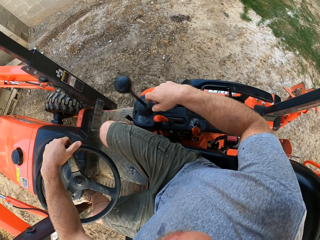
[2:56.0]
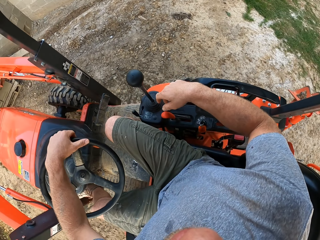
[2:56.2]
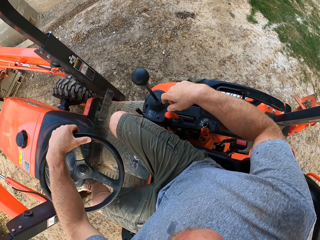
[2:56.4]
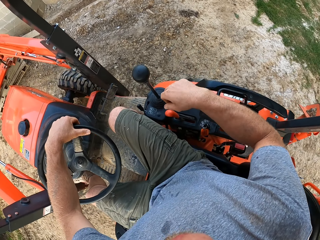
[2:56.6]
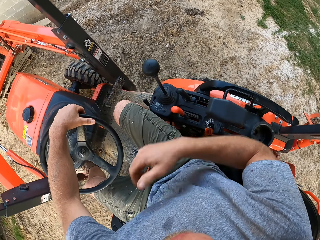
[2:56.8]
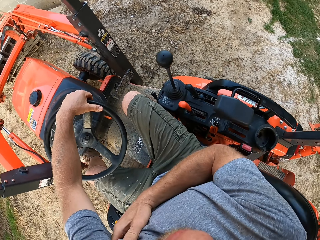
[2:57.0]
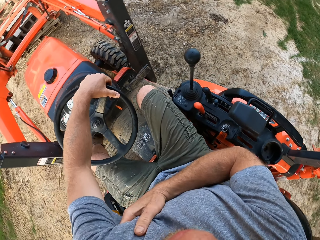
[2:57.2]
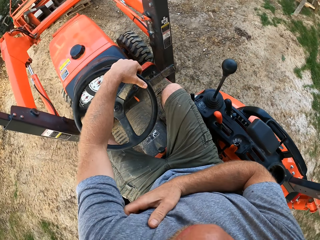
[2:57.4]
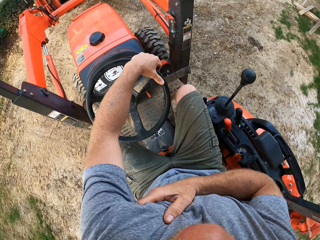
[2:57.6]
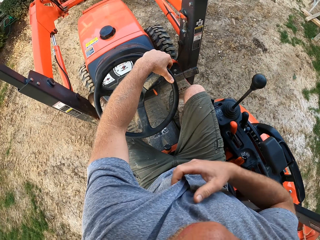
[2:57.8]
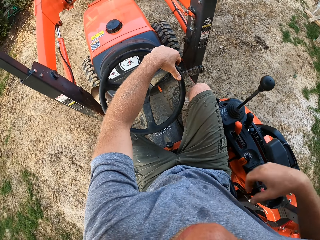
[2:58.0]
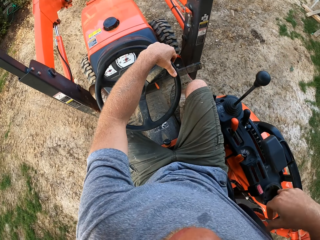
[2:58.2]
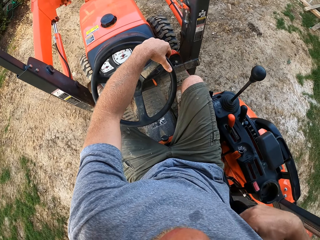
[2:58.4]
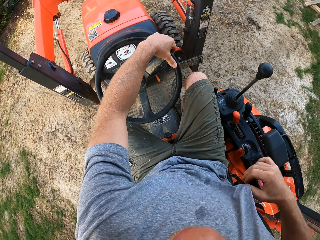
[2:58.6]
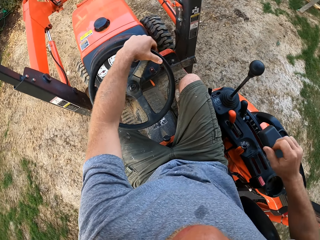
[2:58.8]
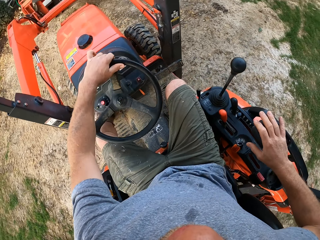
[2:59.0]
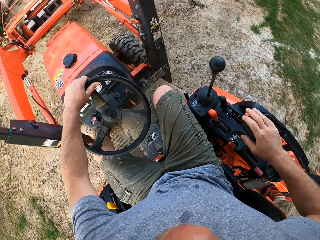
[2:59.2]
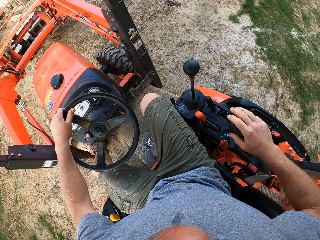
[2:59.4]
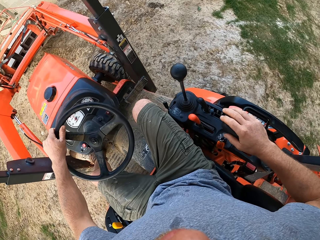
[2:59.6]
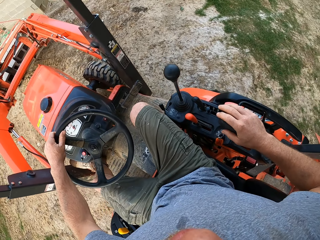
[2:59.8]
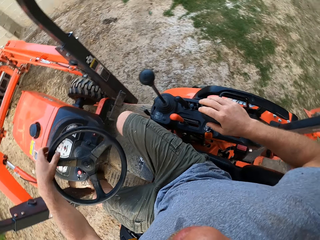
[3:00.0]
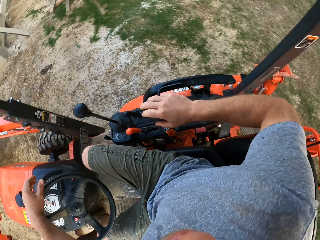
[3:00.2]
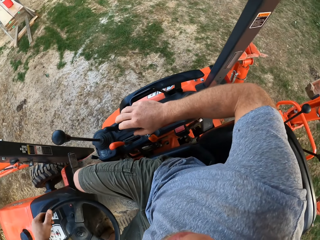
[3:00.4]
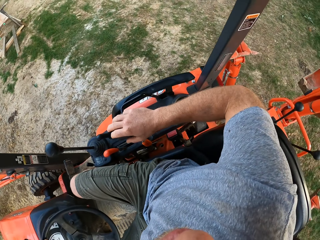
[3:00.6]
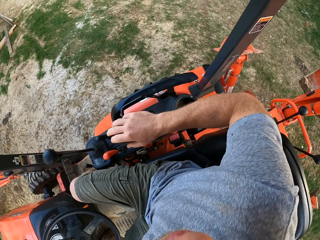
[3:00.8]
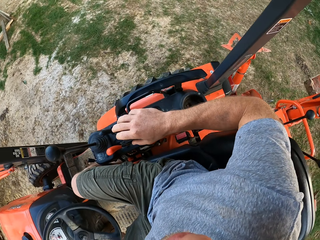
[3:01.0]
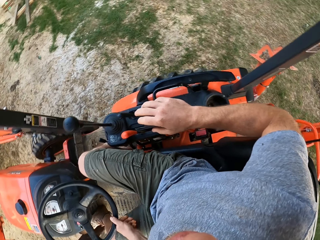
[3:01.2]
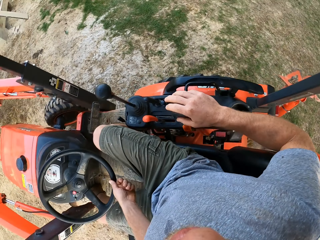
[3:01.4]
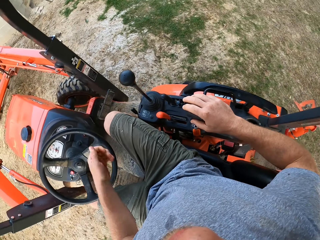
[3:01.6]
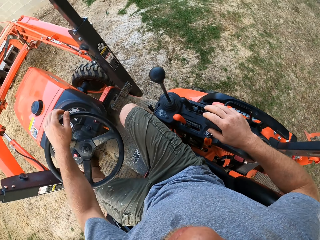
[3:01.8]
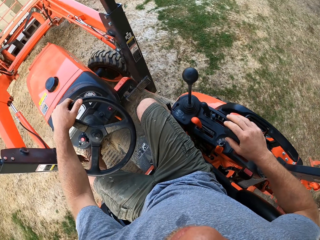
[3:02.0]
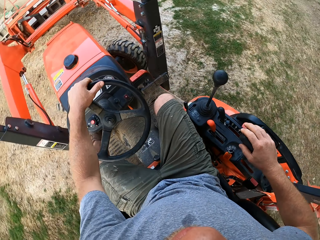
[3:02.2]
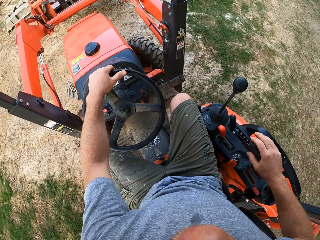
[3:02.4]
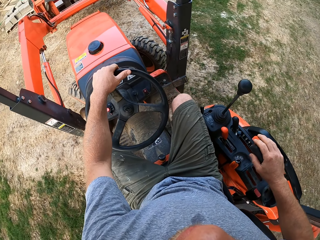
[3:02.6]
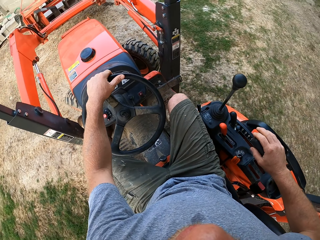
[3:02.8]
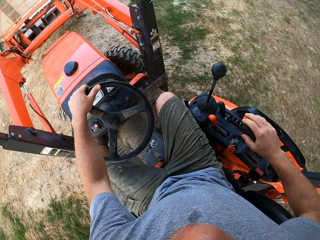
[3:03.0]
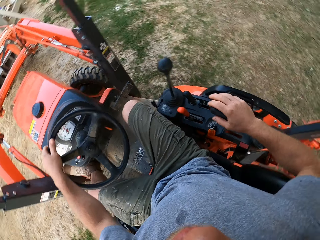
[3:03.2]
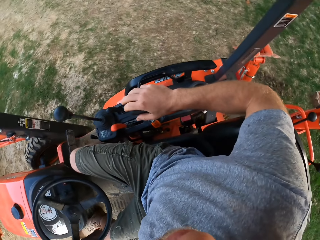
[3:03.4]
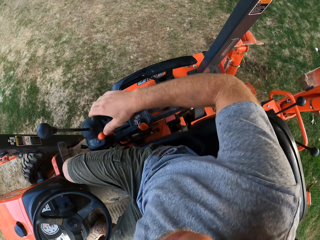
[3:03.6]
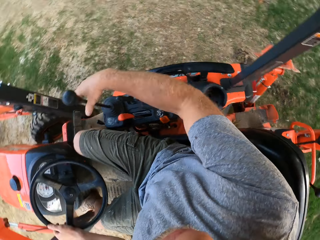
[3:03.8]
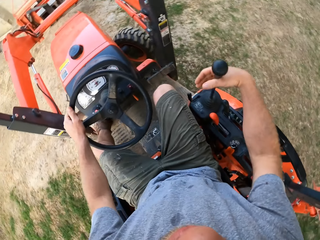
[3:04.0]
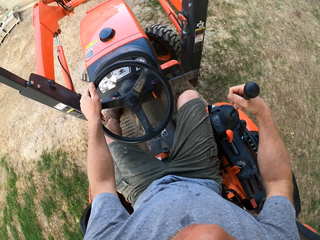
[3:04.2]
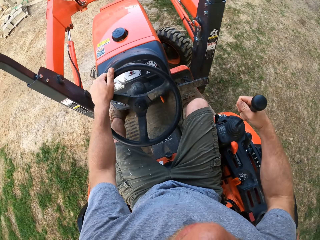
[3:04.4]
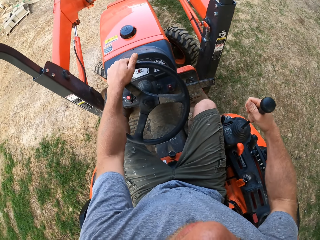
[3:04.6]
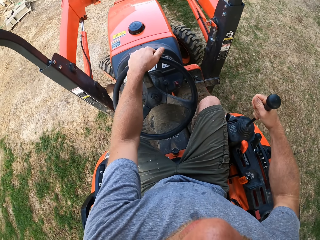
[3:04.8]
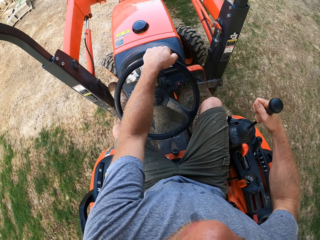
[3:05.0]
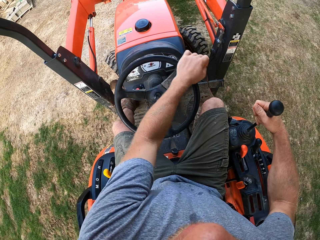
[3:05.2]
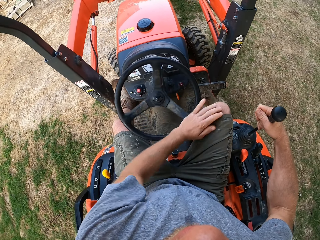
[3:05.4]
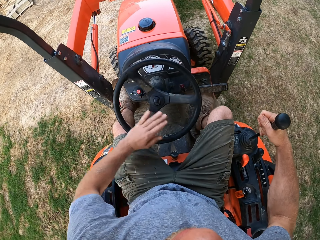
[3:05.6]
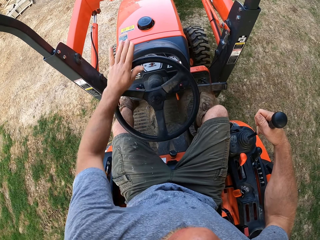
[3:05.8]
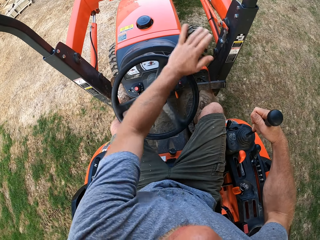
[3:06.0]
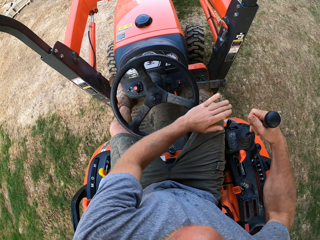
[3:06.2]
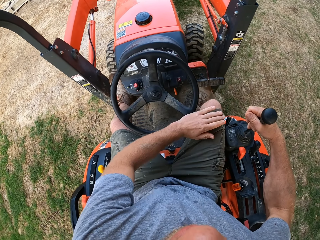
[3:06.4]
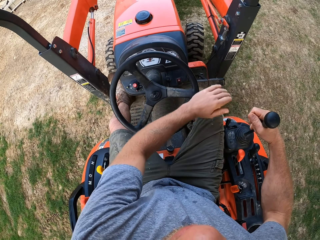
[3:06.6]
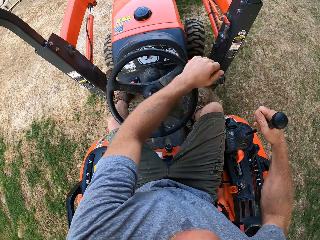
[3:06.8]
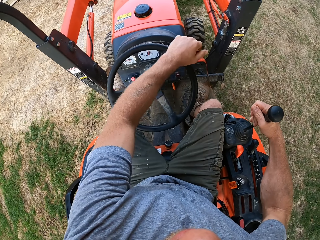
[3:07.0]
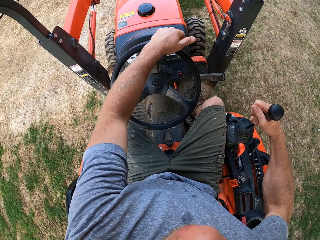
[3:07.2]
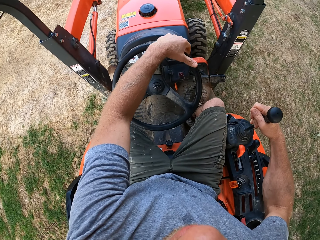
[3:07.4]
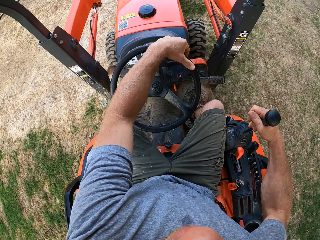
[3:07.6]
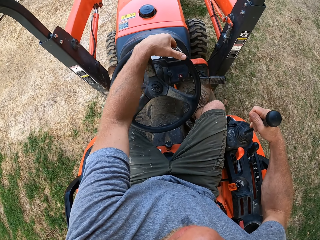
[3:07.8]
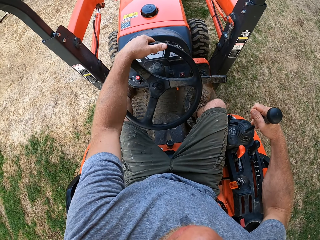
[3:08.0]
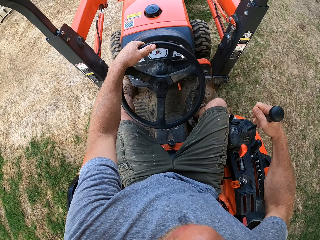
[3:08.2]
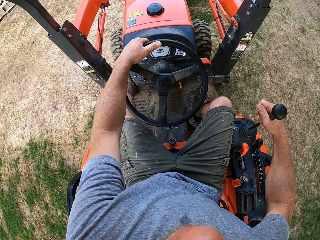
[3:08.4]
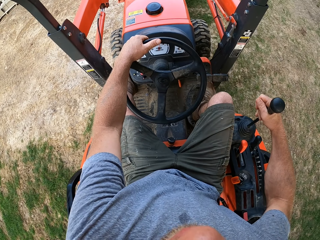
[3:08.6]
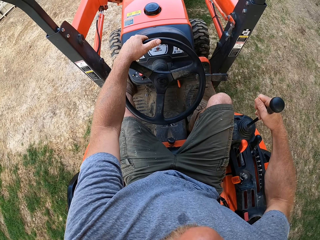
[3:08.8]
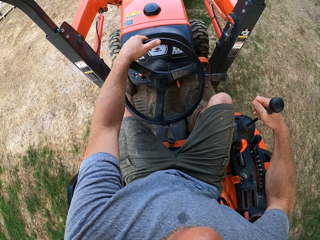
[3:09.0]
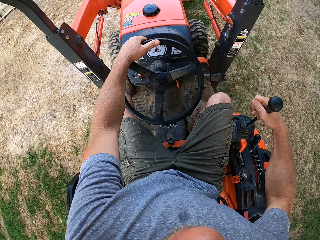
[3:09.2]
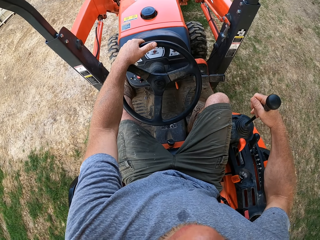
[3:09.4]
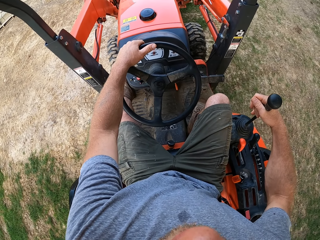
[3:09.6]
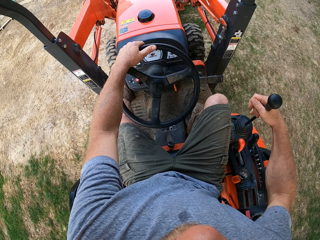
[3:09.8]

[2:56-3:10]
The camera wearer scratches his chest with his right hand. He places his right hand on the forklift. He holds the gear of the forklift with his right hand.

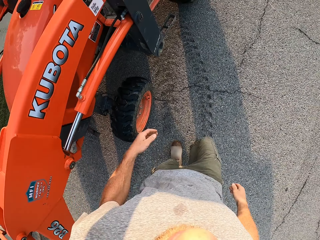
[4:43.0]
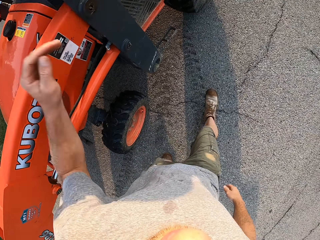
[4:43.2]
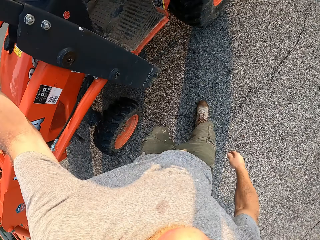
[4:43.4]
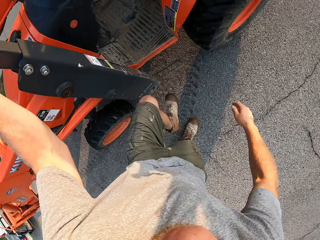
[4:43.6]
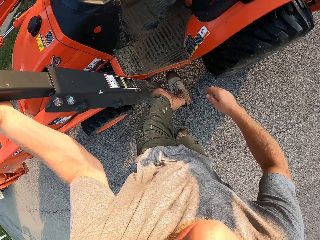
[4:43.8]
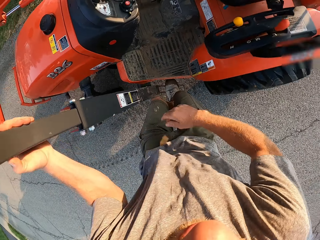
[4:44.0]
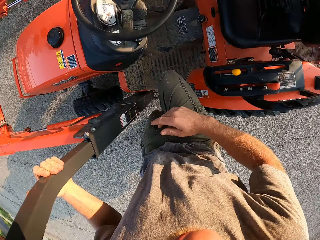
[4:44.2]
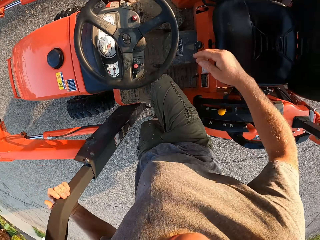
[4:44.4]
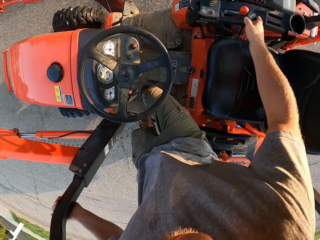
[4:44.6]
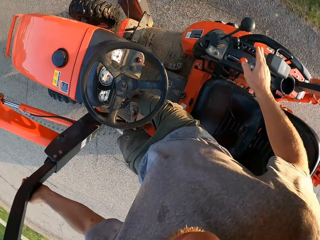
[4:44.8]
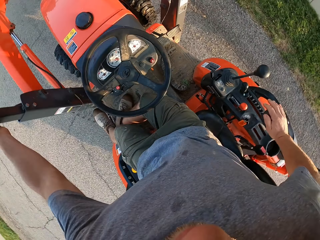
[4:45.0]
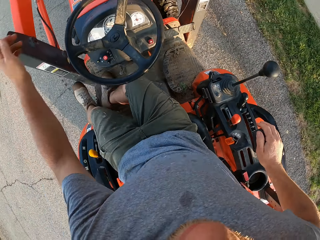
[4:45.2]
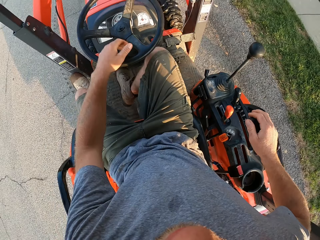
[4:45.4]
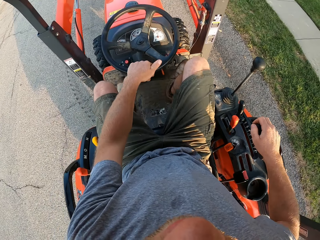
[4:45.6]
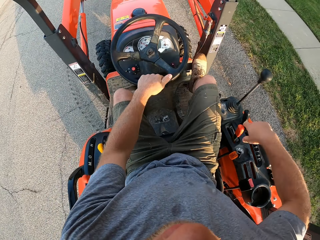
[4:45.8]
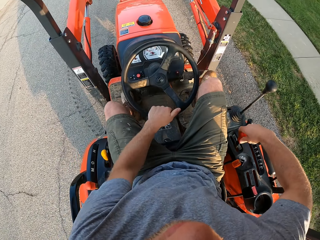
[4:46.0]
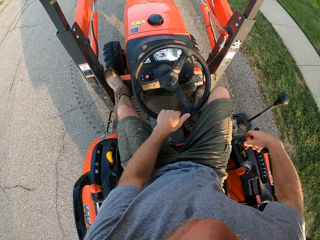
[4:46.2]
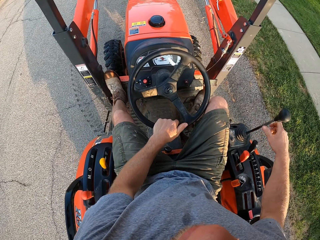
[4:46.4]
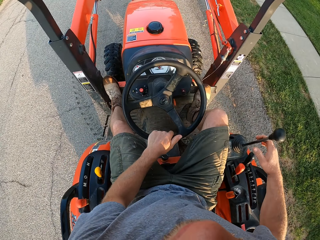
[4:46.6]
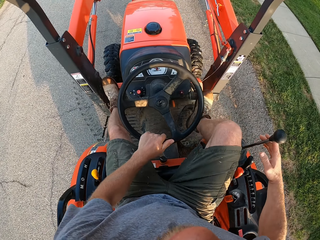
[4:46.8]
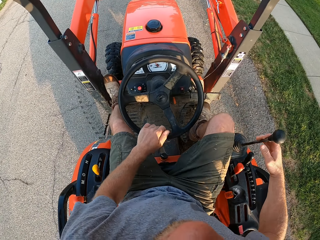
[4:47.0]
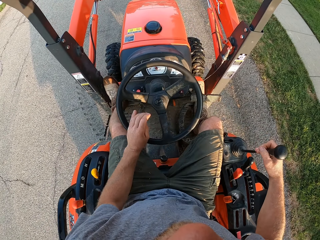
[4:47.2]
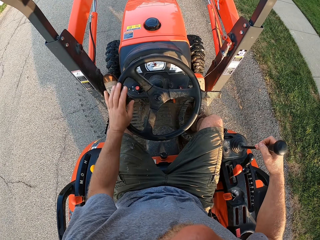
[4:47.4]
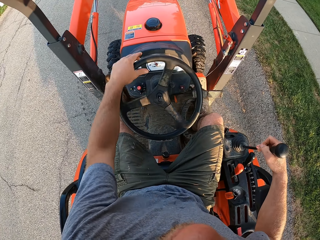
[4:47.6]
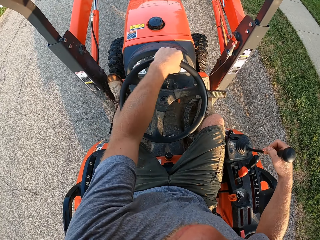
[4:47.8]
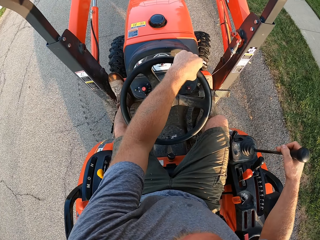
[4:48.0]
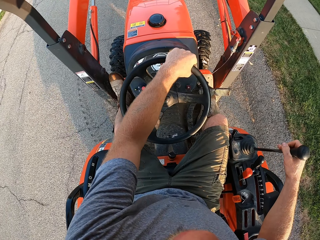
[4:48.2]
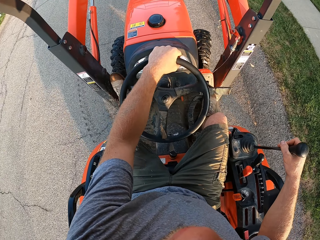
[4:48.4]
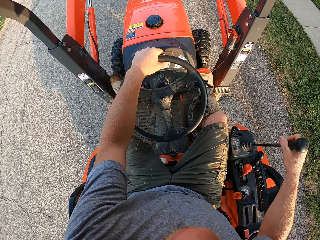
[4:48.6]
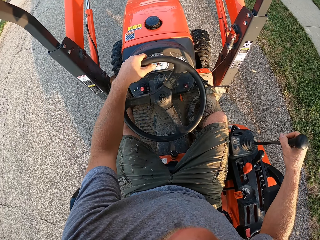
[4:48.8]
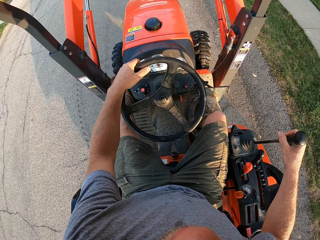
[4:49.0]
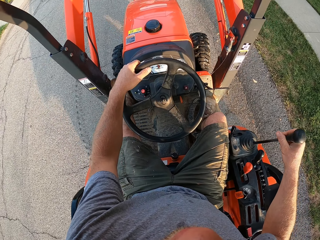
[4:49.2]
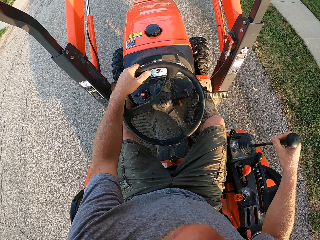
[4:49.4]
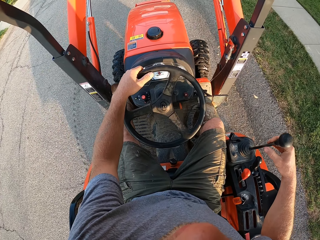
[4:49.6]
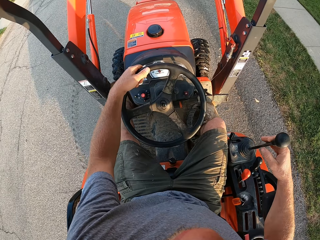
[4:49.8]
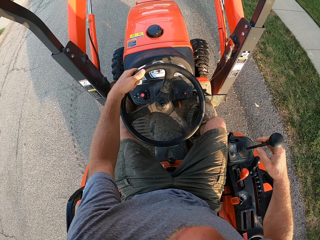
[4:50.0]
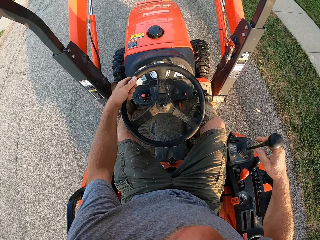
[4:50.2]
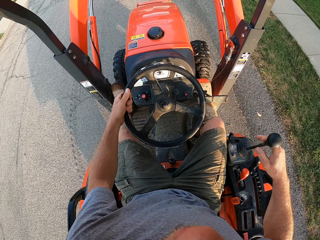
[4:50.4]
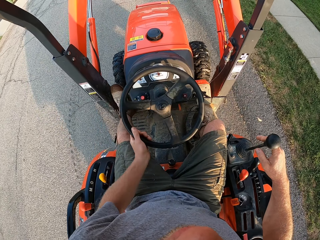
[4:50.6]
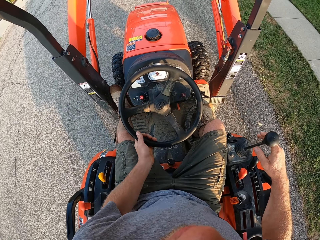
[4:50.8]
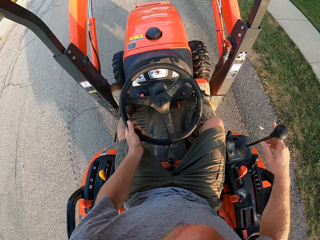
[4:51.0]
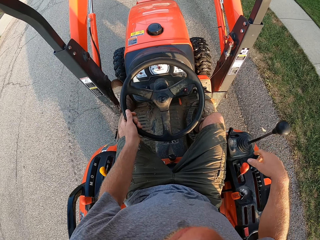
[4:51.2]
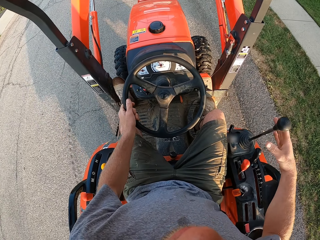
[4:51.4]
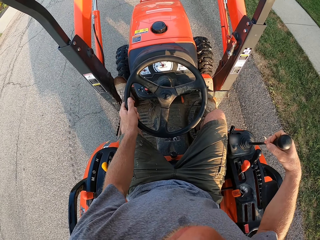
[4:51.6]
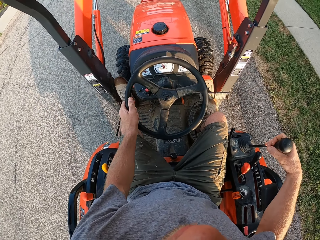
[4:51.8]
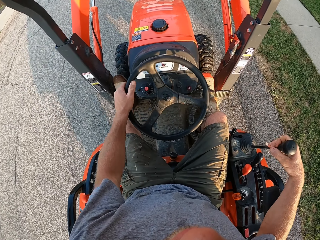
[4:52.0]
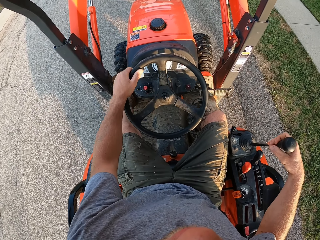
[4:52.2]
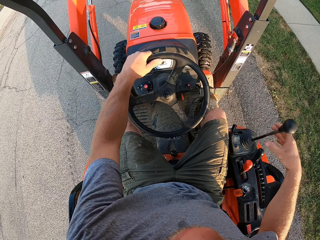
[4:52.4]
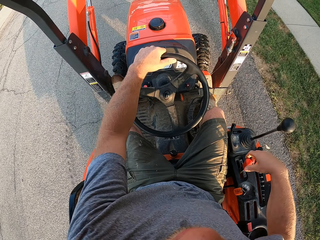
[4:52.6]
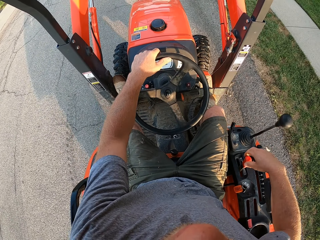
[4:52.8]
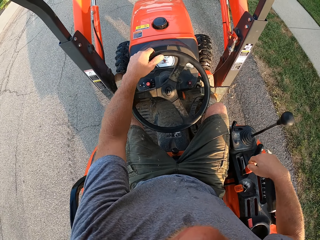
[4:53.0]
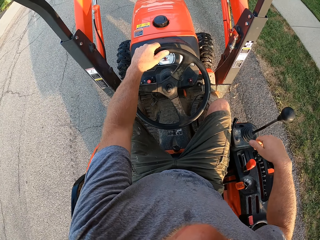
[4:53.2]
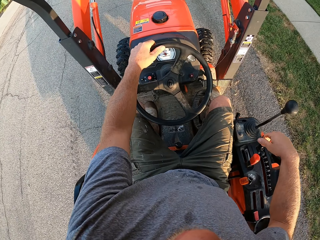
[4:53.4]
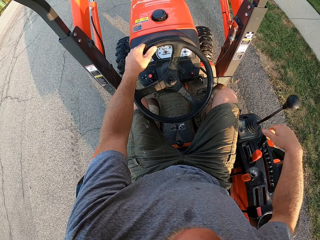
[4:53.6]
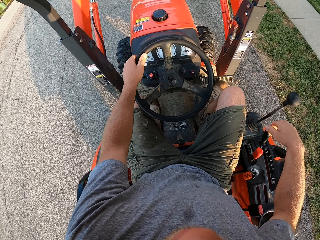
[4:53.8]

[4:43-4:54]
The camera wearer climbs into the forklift. He holds the steering wheel of the forklift with his left hand. He operates the forklift. He pushes a lever on the forklift with his right hand. He holds the gear of the forklift with his right hand. He rides the forklift on the tarred road.
